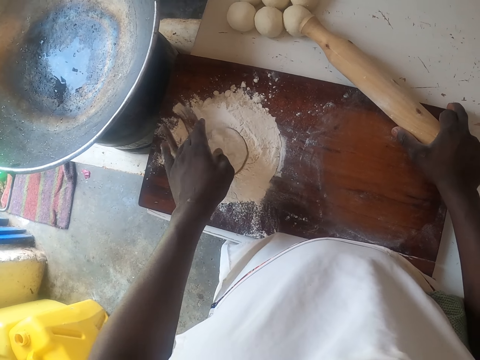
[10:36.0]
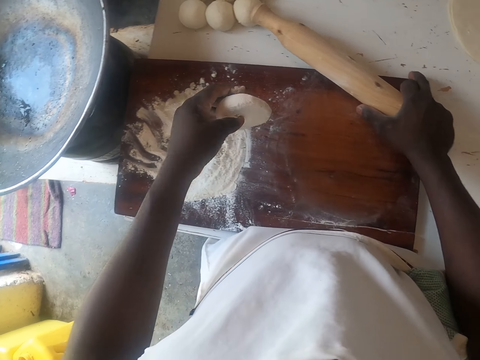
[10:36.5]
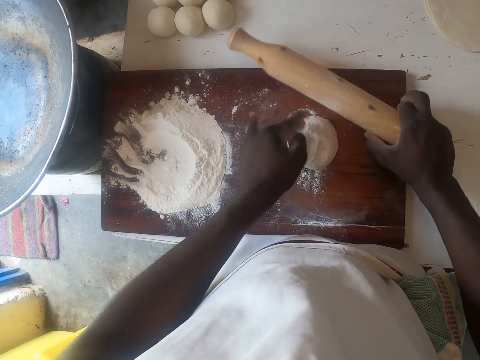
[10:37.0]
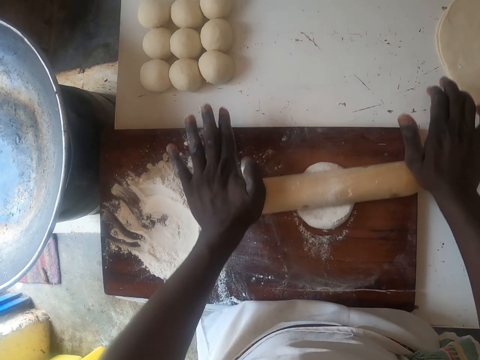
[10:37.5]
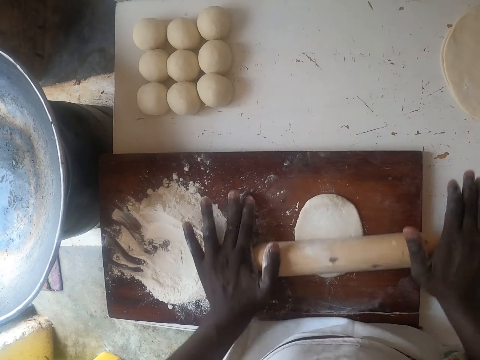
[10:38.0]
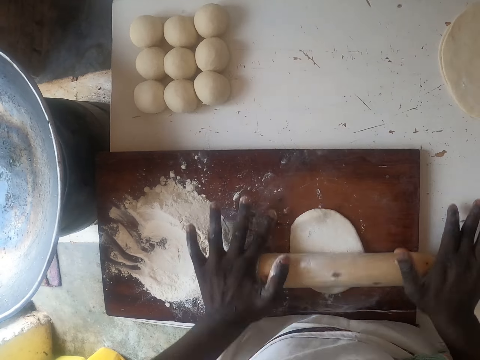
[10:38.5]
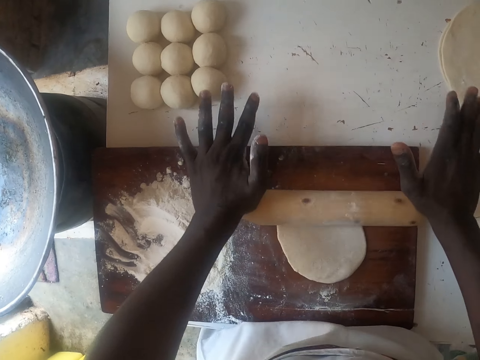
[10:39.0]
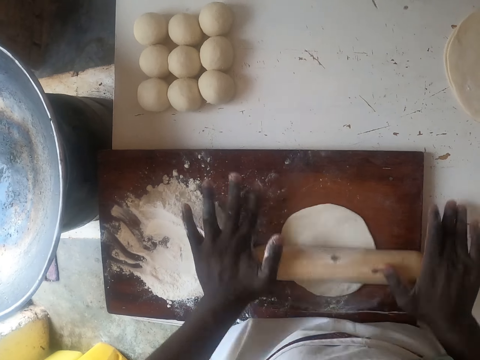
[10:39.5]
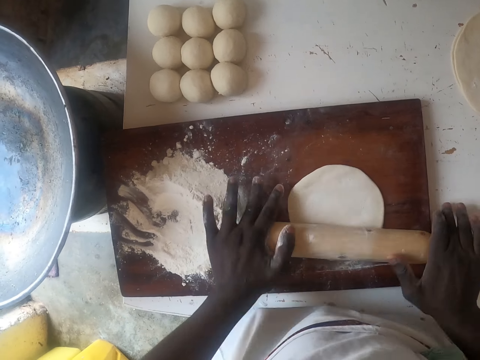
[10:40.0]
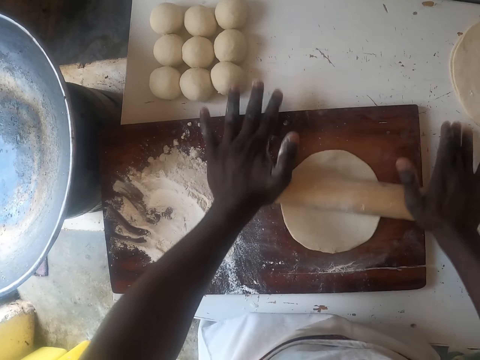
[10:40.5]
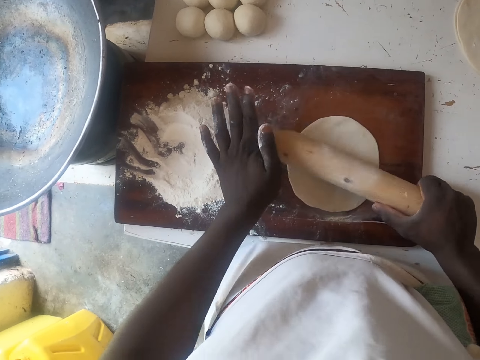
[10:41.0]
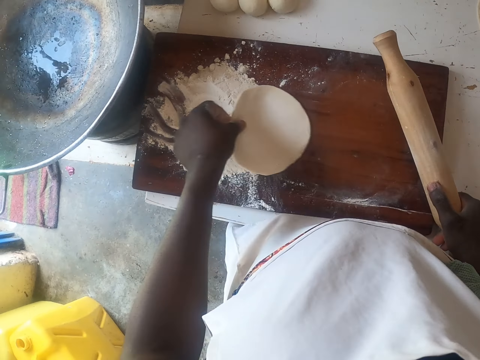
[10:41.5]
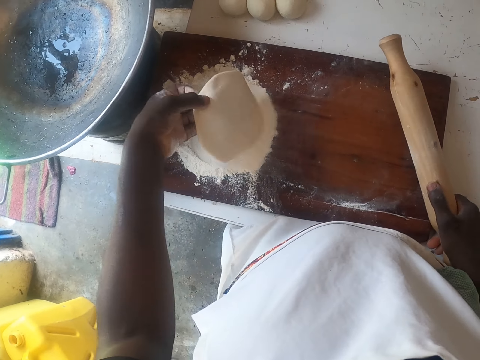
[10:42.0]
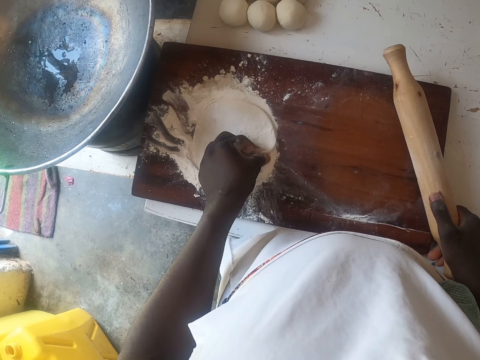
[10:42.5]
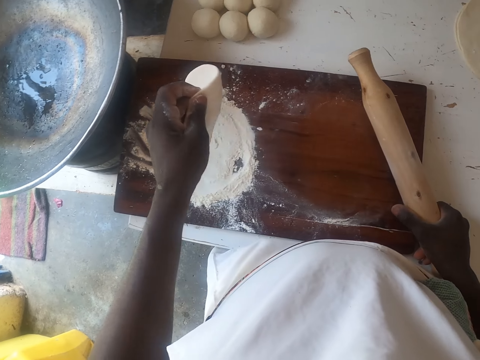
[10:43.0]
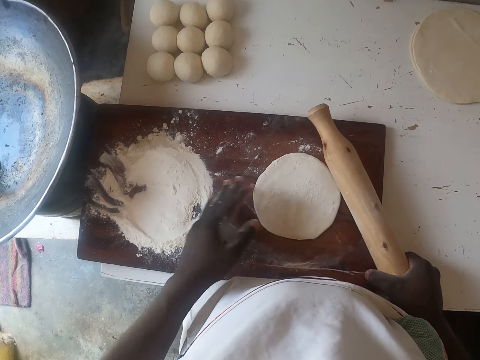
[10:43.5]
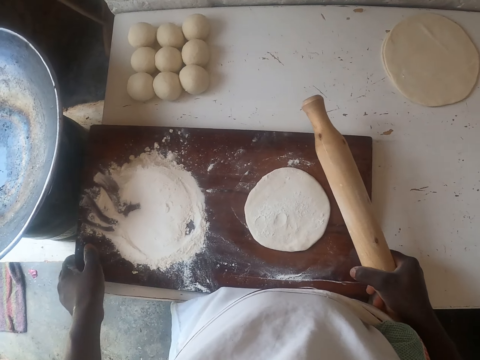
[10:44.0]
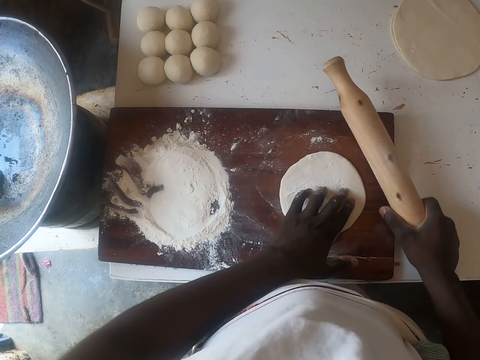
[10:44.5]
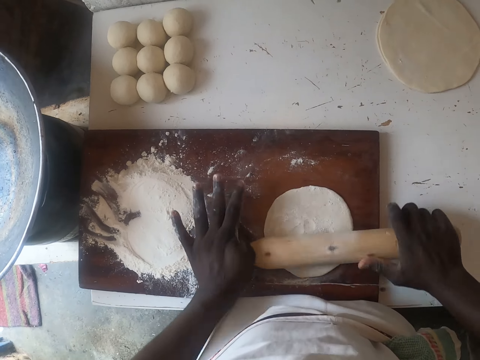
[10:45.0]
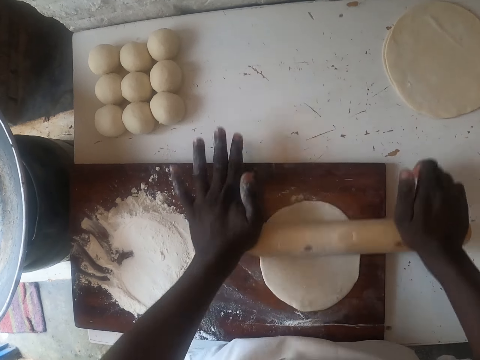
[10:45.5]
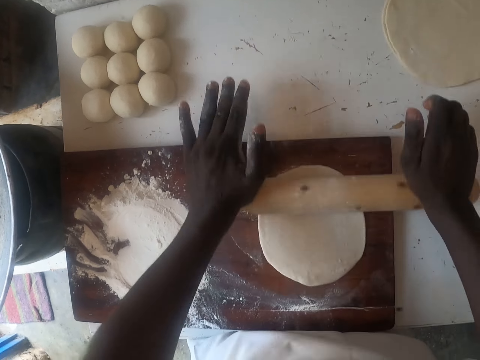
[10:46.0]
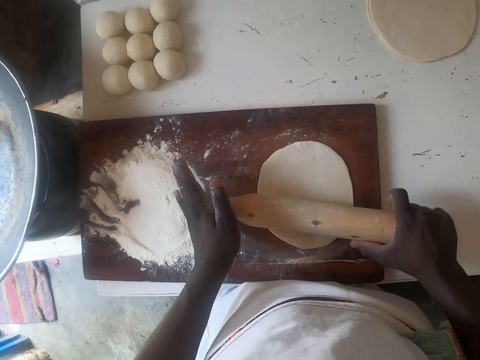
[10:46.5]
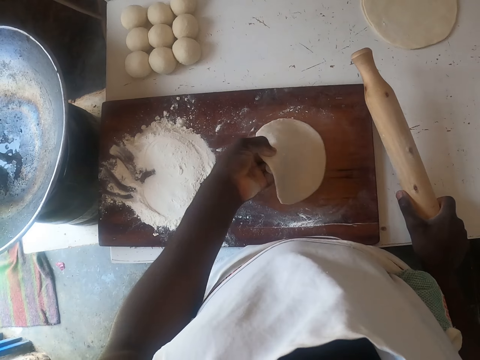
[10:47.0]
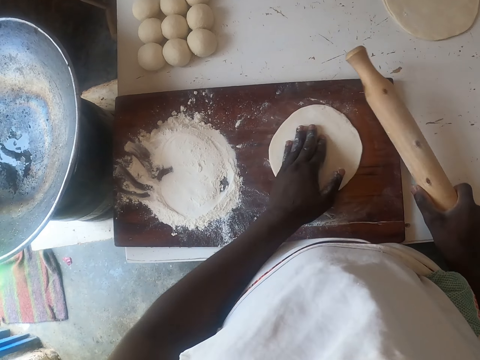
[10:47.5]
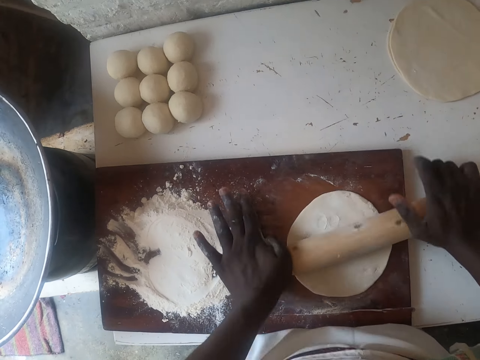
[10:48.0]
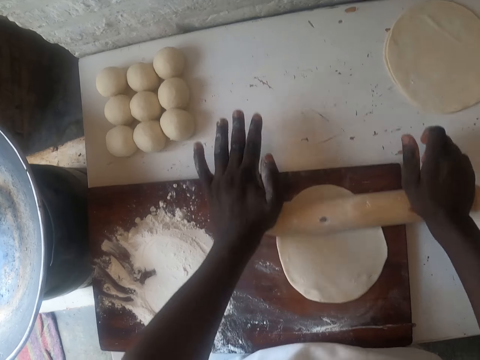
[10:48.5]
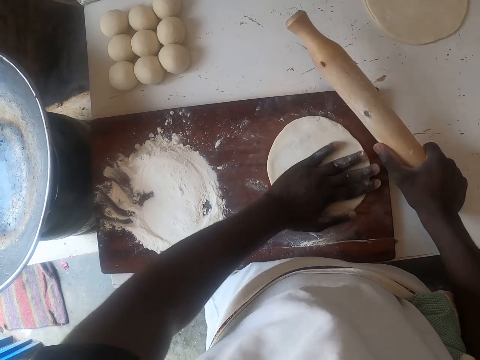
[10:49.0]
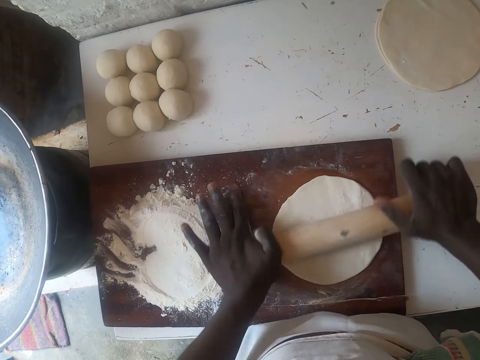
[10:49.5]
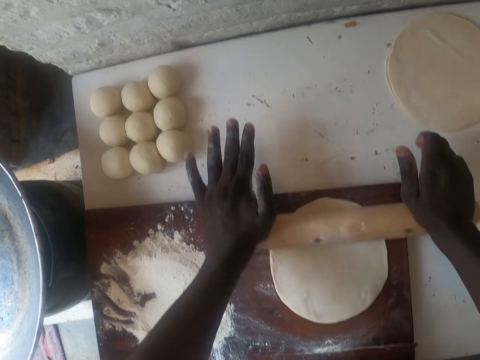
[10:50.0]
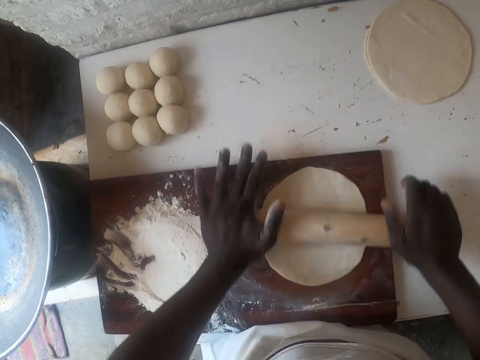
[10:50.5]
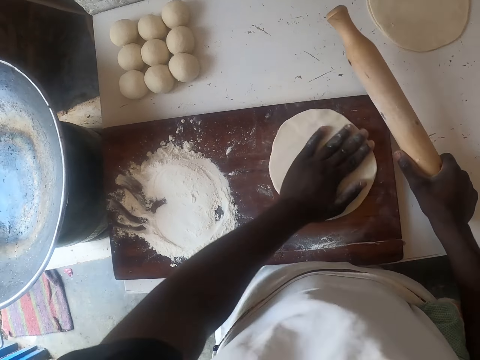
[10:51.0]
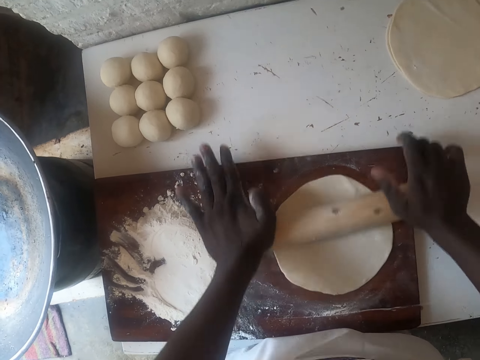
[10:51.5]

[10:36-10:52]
The camera wearer rolls the dough in the flour. They roll the dough with a rolling stick. They put the dough in the flour. They roll the dough with the rolling stick. They turn the dough. They roll the dough with the rolling stick.

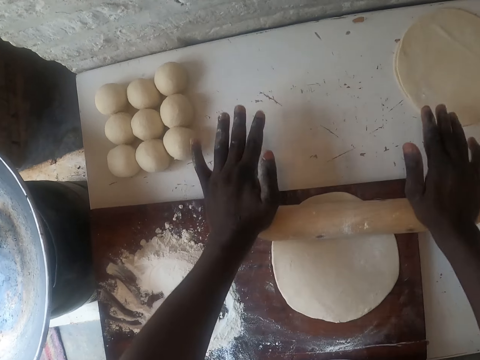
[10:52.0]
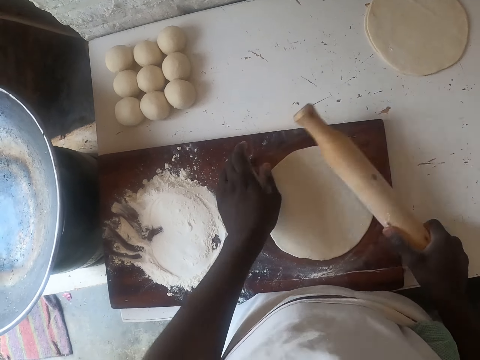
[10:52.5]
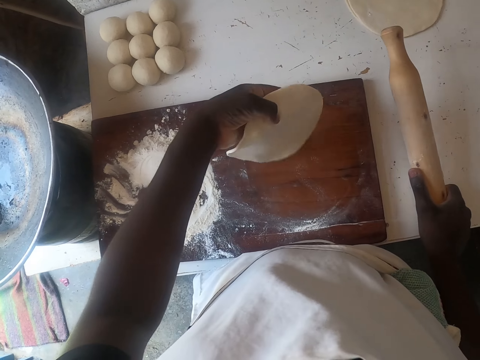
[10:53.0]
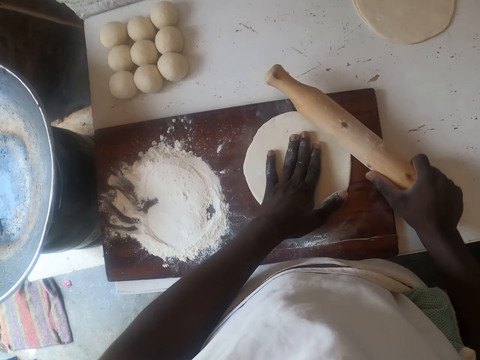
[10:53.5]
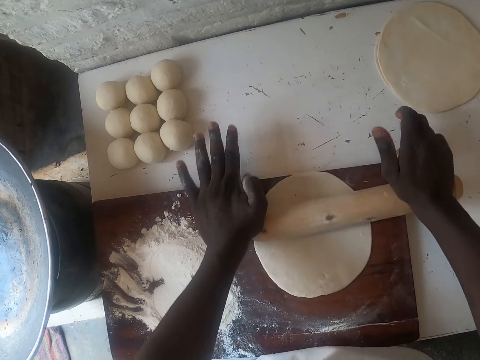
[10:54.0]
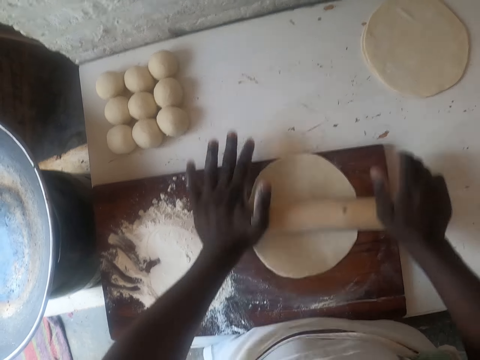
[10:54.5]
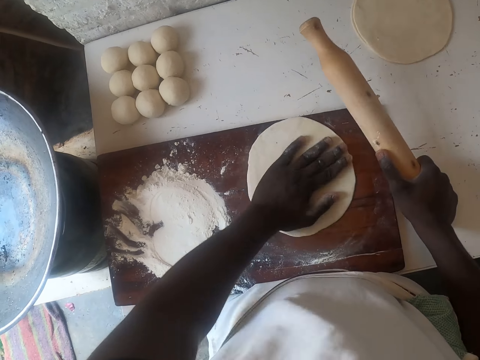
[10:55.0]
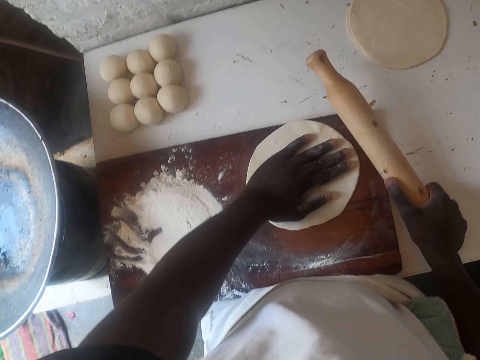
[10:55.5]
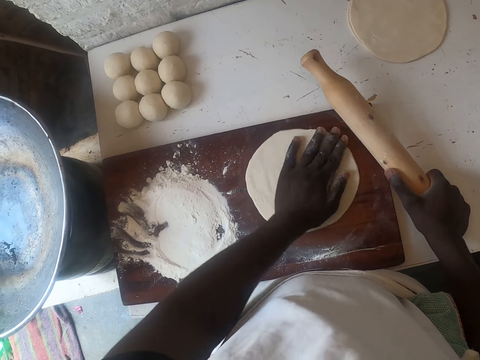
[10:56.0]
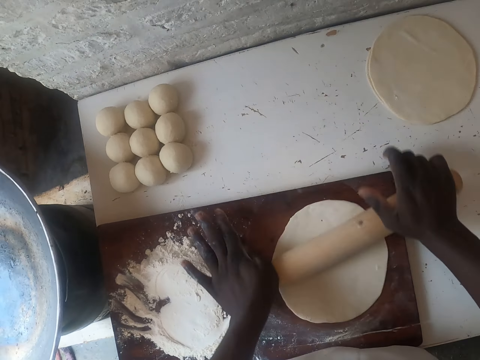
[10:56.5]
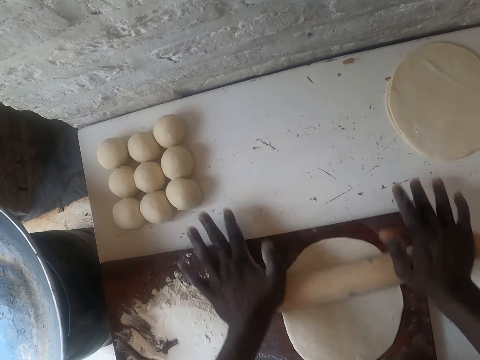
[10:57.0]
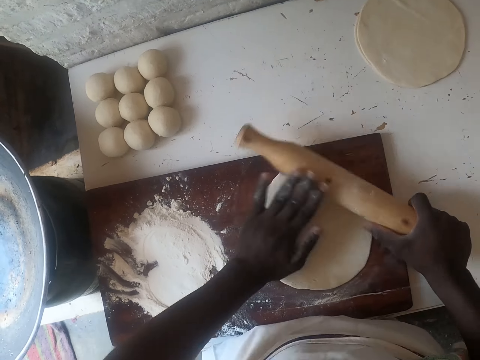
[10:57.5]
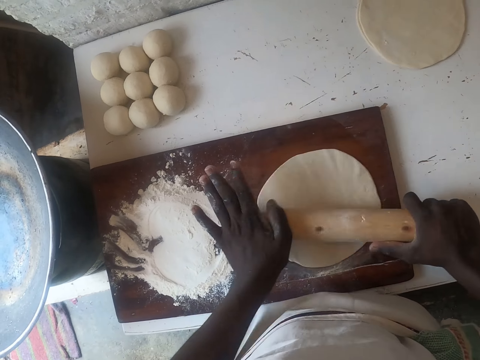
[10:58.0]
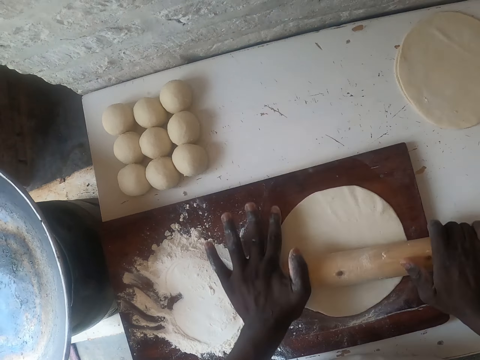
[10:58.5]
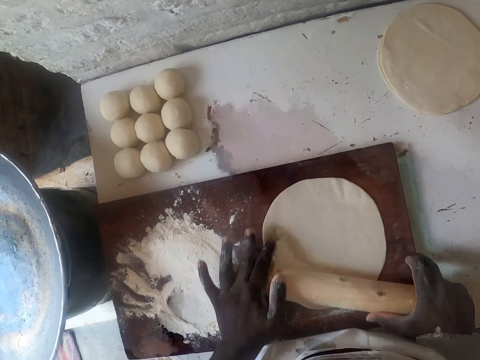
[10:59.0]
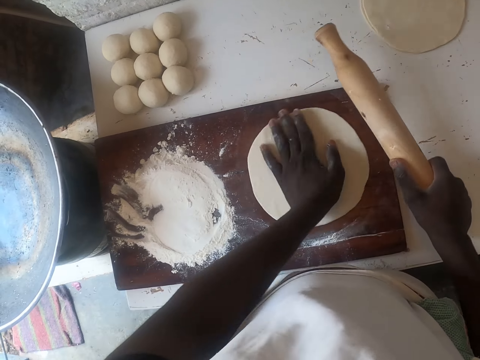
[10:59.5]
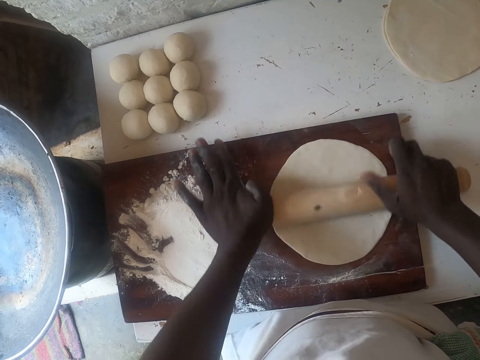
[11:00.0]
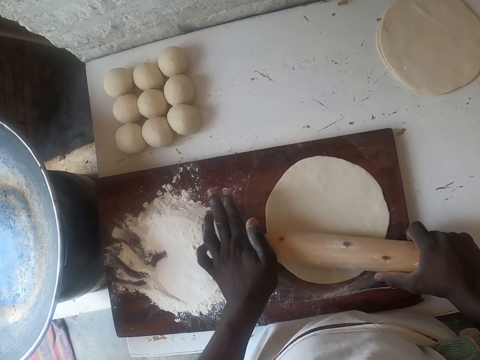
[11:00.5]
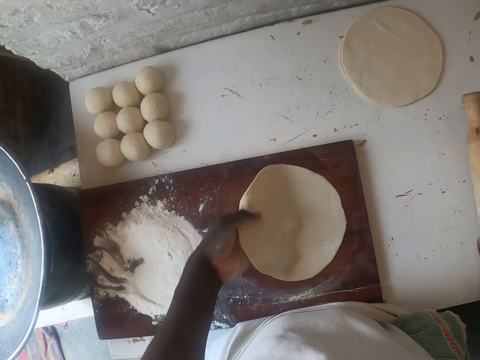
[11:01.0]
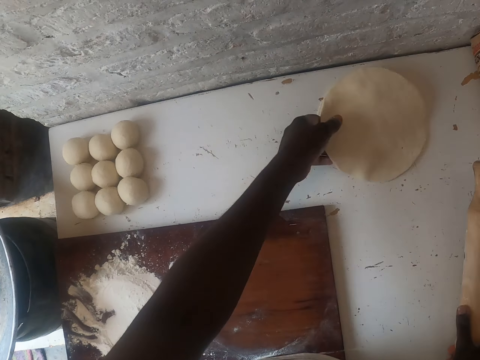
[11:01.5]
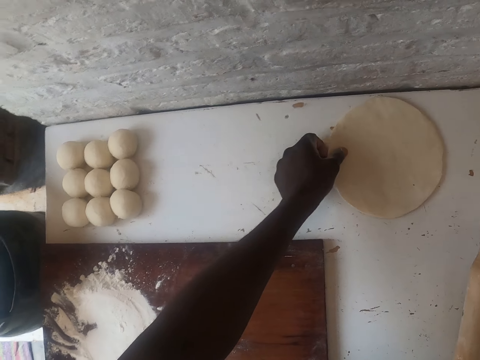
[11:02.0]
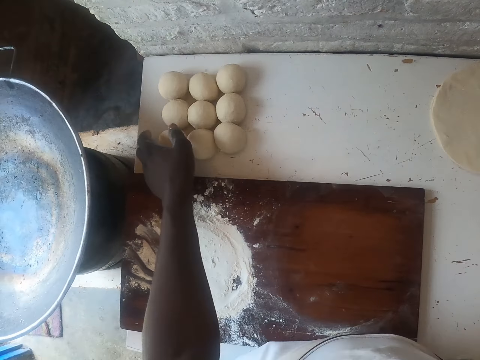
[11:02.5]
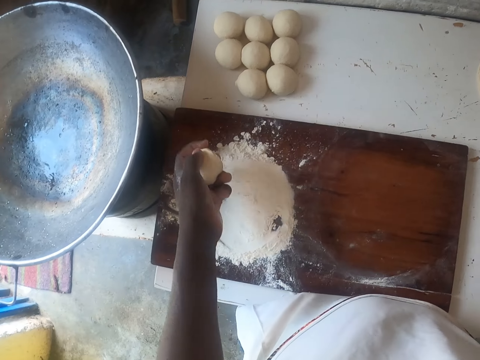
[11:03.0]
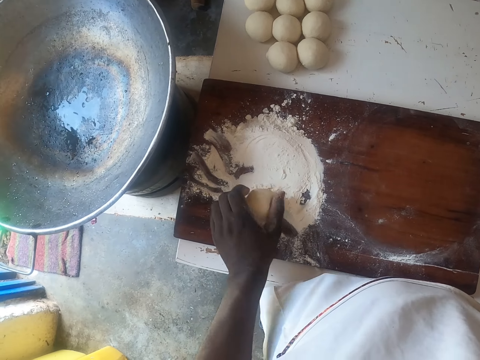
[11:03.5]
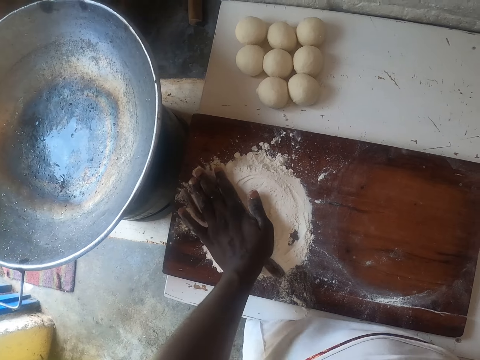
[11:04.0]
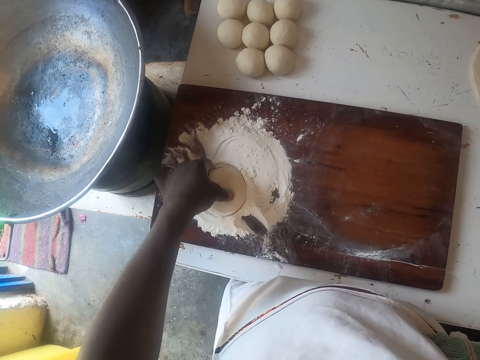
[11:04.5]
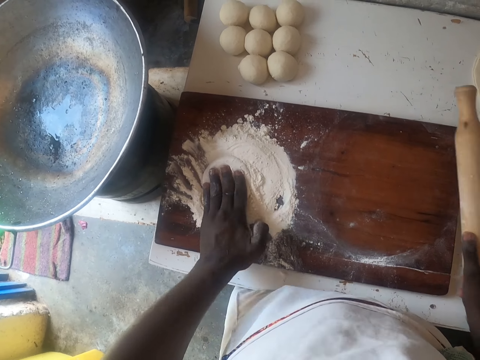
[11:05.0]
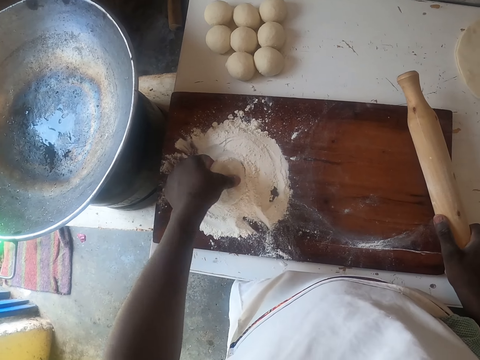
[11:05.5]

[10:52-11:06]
The camera wearer turns the dough. They roll the dough with a rolling stick. They turn the dough. They put the rolled dough on the counter top. They pick up the dough. They put the dough in flour. They roll the dough in the flour.
